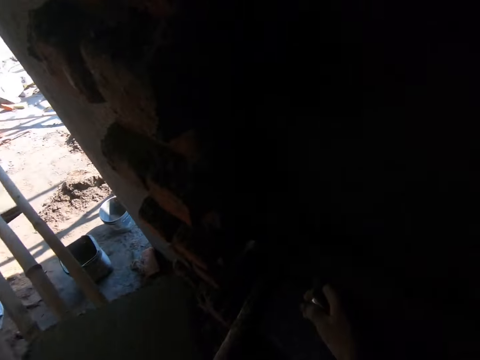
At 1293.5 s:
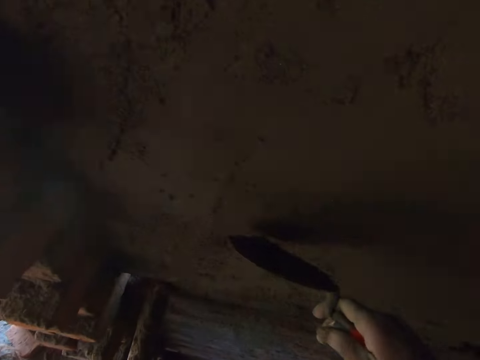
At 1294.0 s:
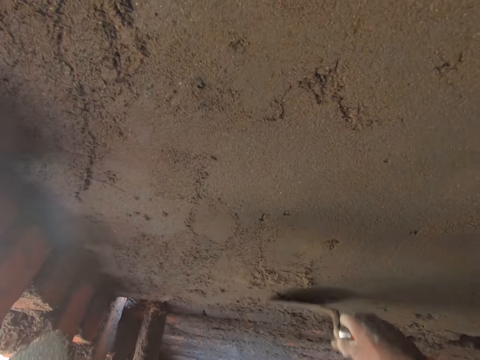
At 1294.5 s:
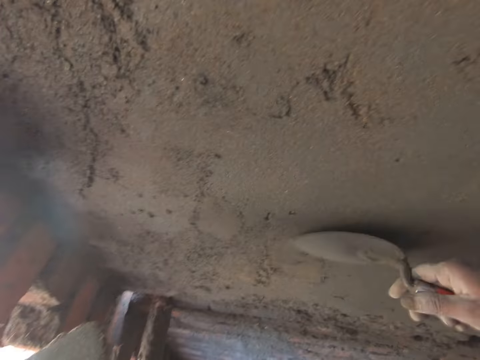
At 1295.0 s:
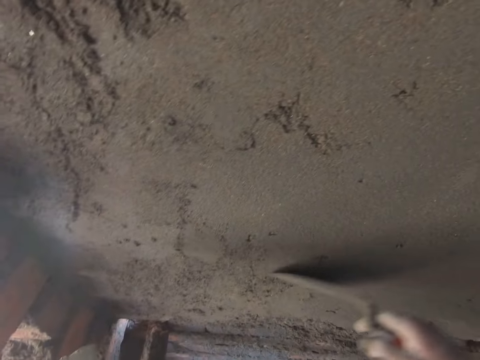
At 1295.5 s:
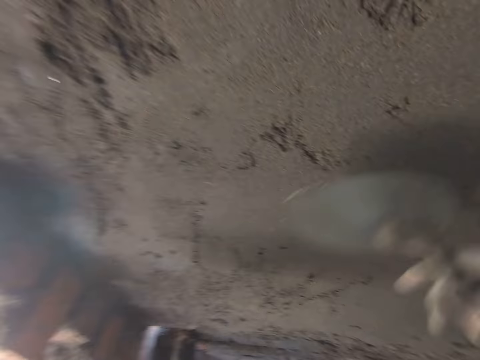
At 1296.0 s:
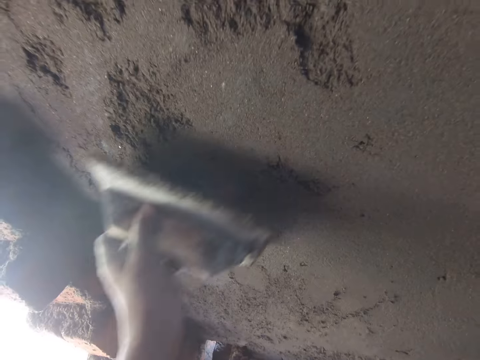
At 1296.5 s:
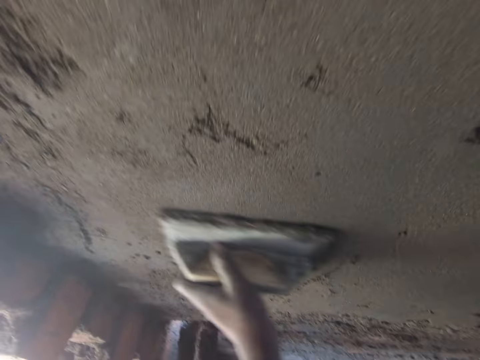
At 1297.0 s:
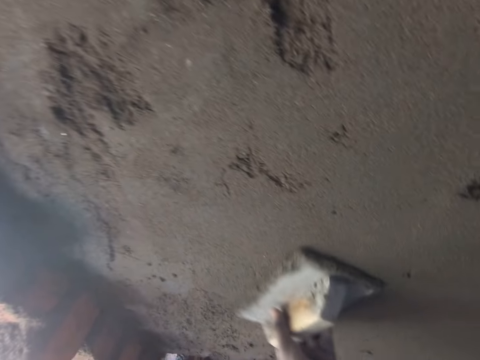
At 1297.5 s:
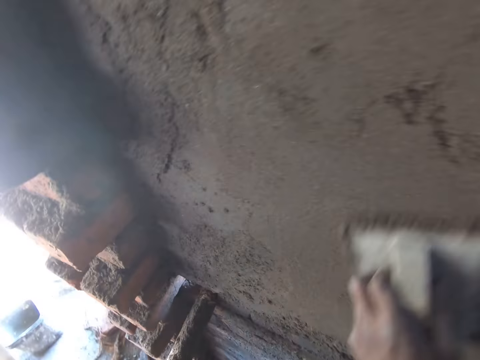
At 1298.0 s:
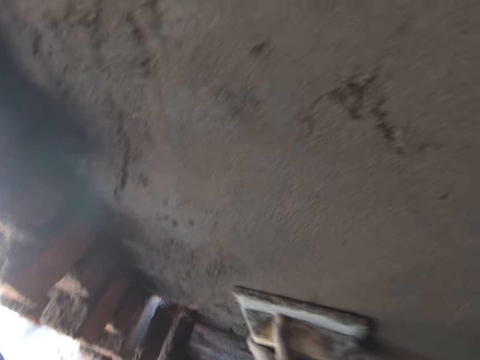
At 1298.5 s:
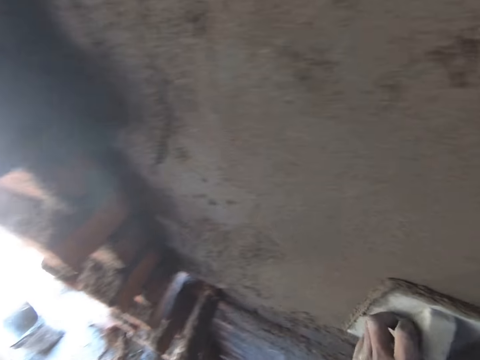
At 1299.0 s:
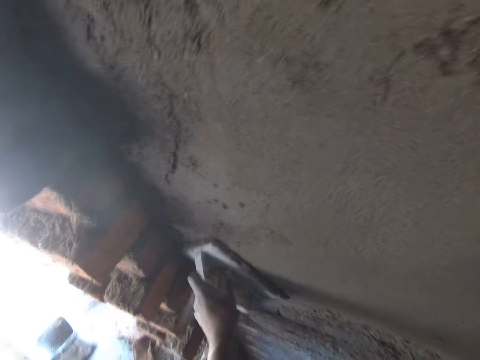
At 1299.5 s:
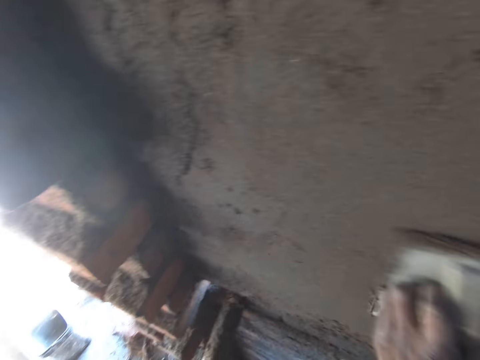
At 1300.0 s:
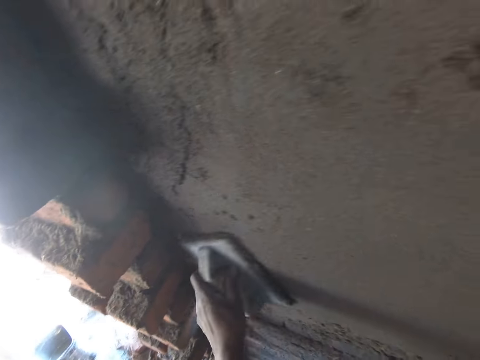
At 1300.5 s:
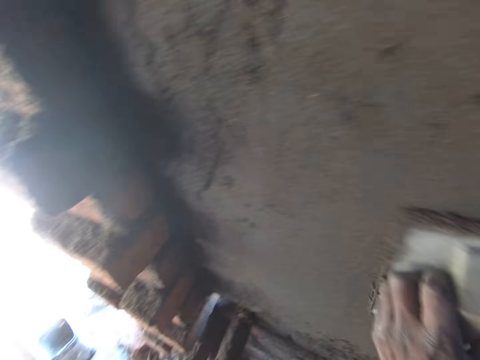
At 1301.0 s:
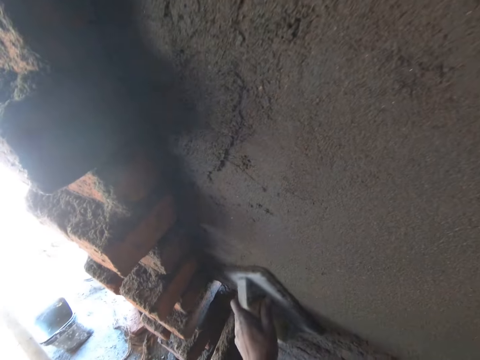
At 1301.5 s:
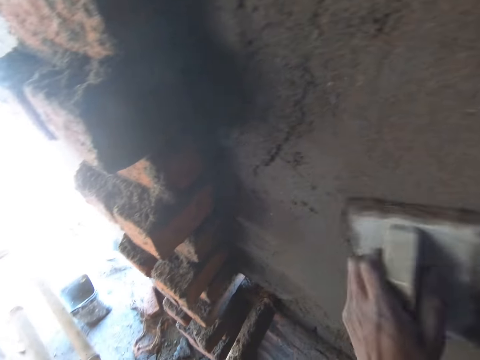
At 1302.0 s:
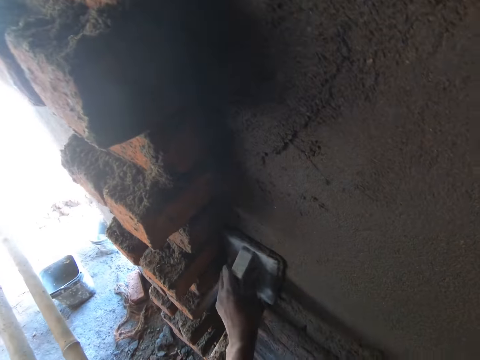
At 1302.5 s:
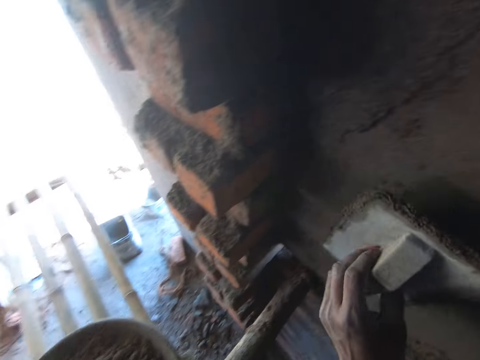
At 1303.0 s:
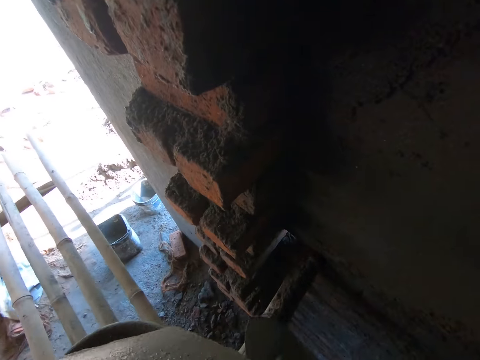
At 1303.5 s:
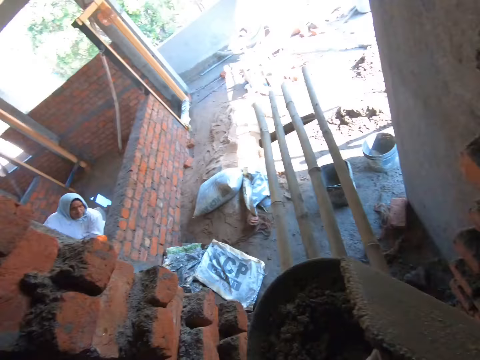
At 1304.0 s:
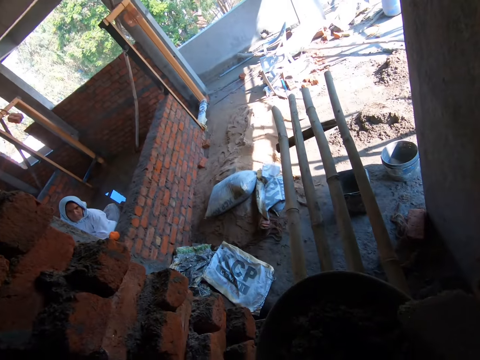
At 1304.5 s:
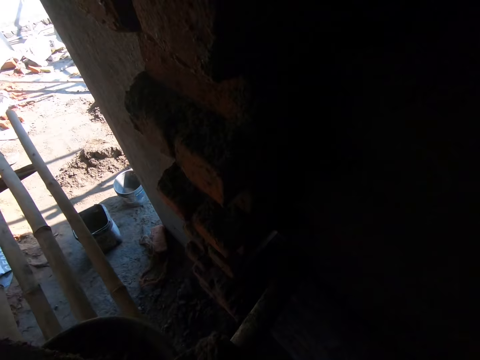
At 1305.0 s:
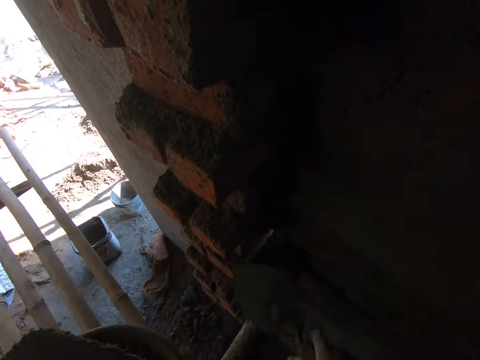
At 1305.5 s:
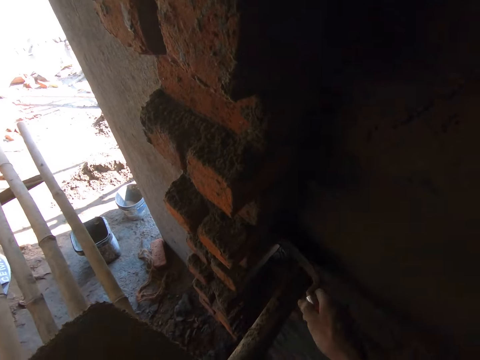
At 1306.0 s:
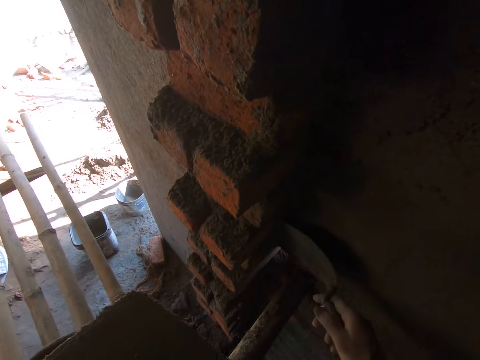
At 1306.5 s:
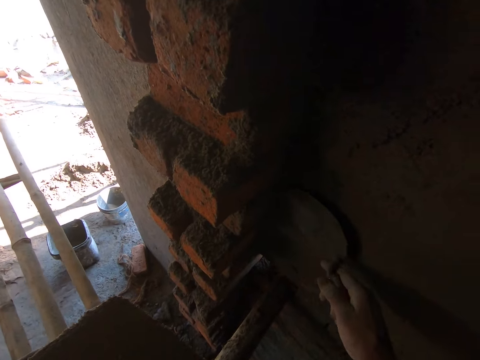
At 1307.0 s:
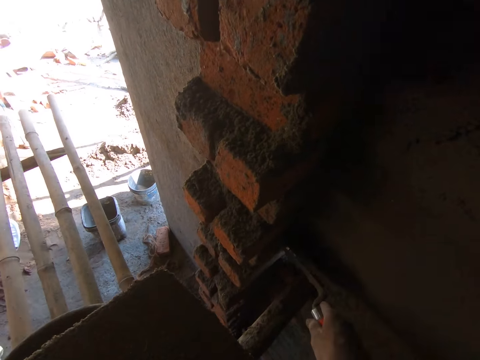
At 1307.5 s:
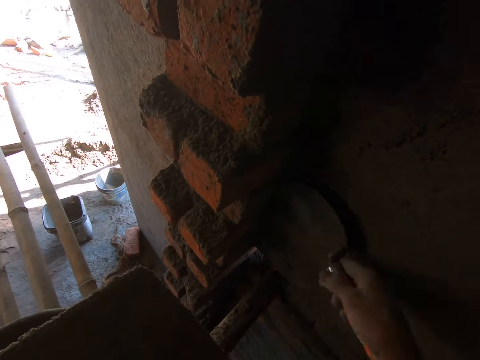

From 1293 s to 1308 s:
The camera wearer smoothens the wall with the wooden float in his left hand. He scoops concrete mix from the bamboo scaffold with the trowel in his right hand. He throws the concrete mix on the wall with the trowel in his right hand. He spreads the concrete mix on the wall with the trowel in his right hand.

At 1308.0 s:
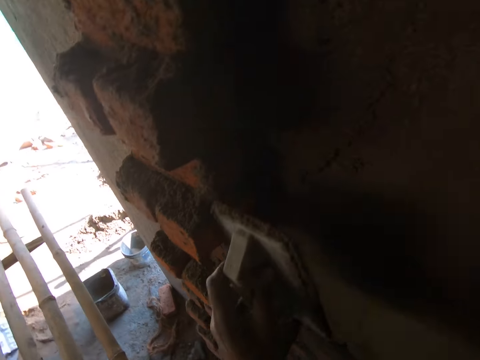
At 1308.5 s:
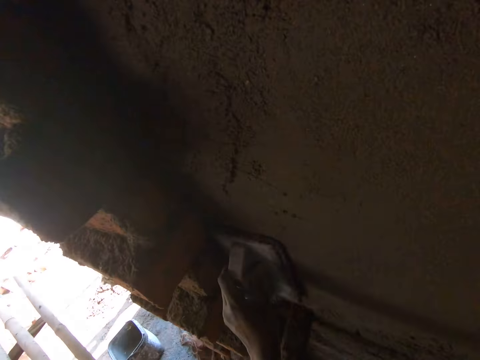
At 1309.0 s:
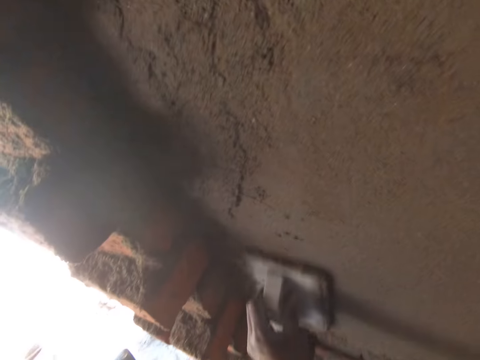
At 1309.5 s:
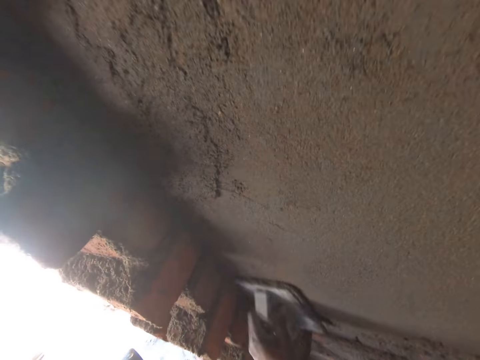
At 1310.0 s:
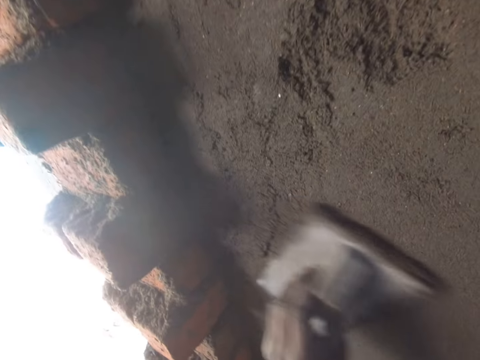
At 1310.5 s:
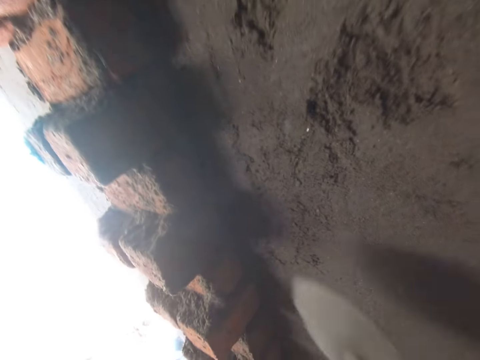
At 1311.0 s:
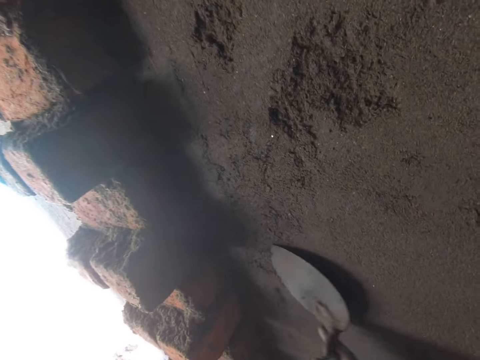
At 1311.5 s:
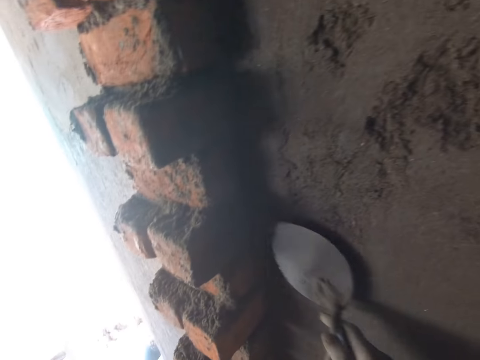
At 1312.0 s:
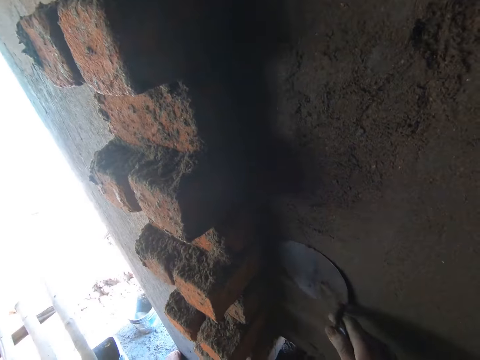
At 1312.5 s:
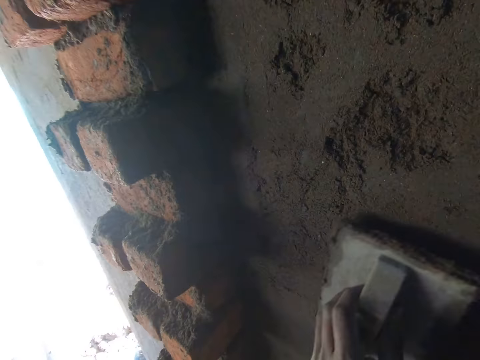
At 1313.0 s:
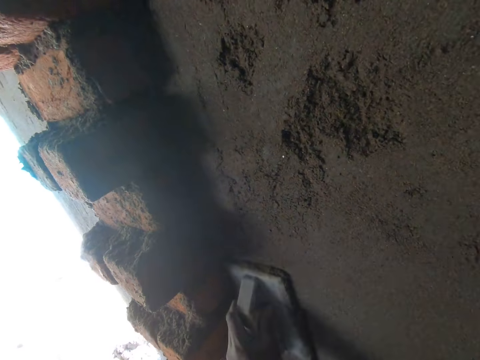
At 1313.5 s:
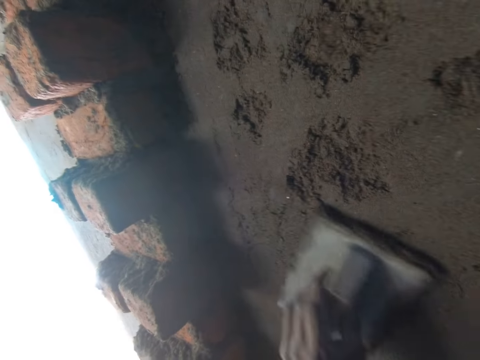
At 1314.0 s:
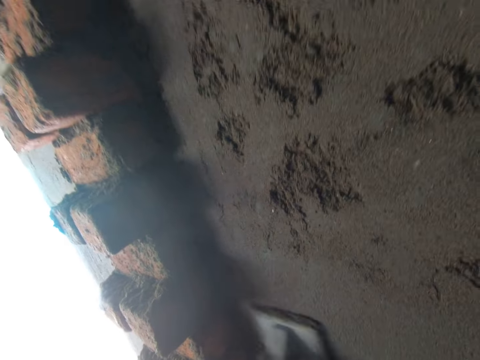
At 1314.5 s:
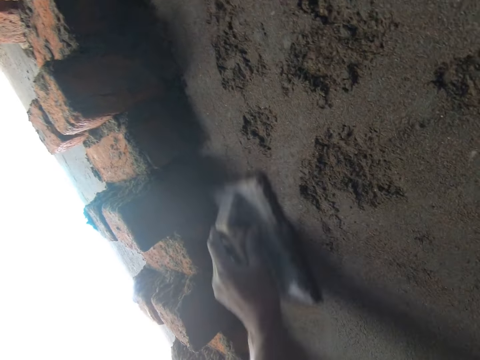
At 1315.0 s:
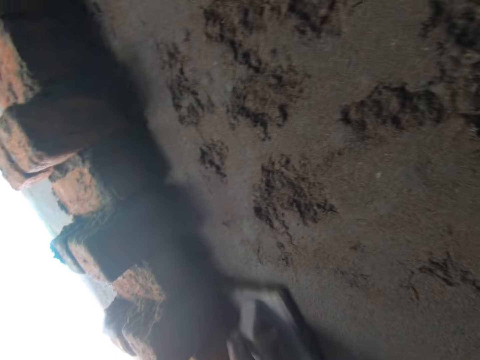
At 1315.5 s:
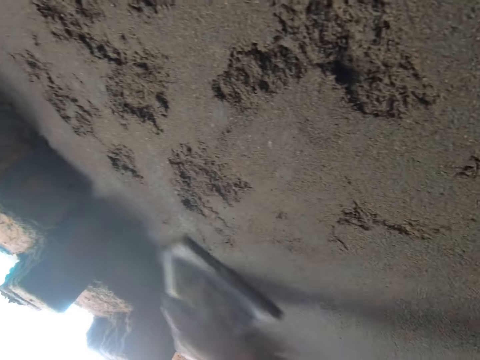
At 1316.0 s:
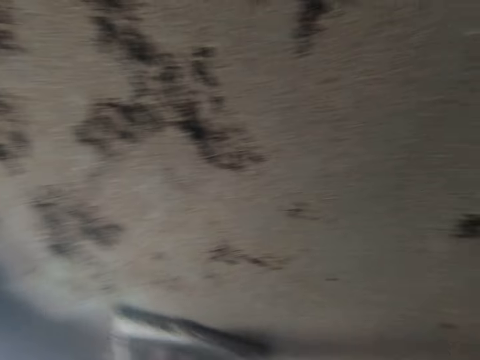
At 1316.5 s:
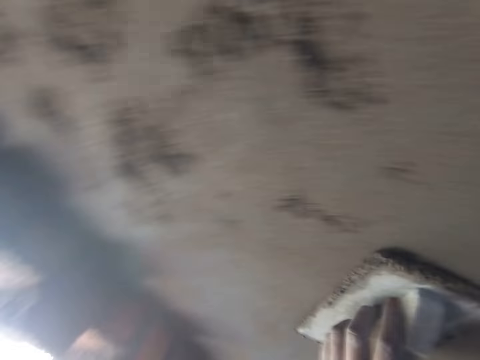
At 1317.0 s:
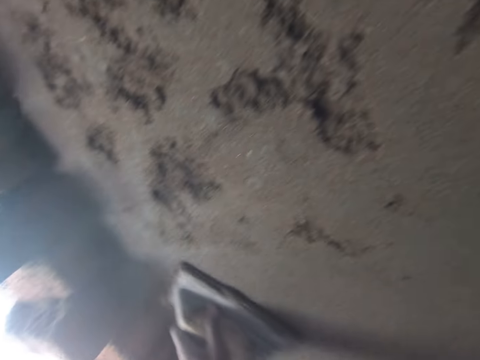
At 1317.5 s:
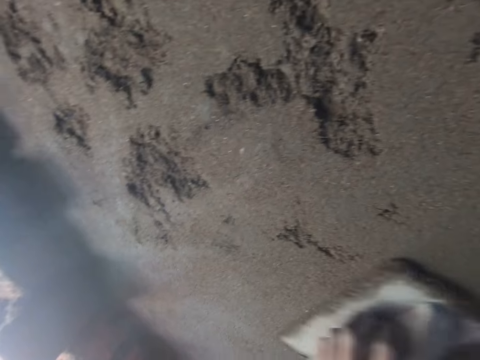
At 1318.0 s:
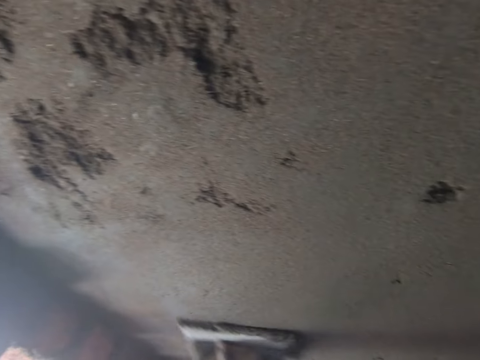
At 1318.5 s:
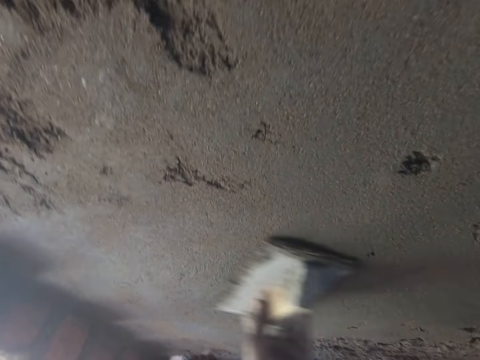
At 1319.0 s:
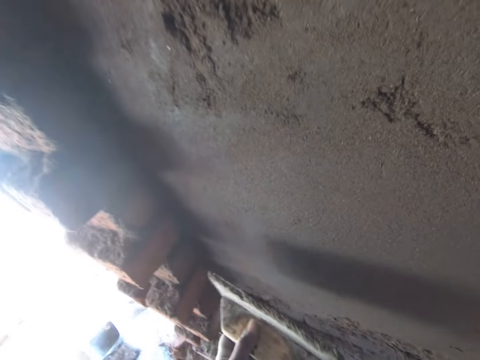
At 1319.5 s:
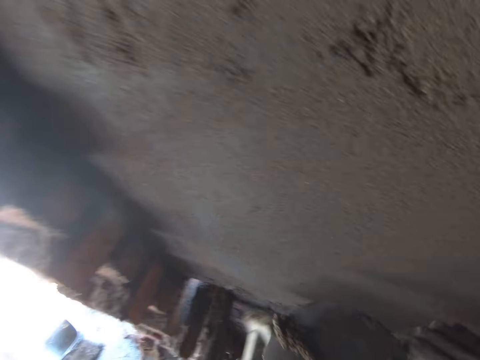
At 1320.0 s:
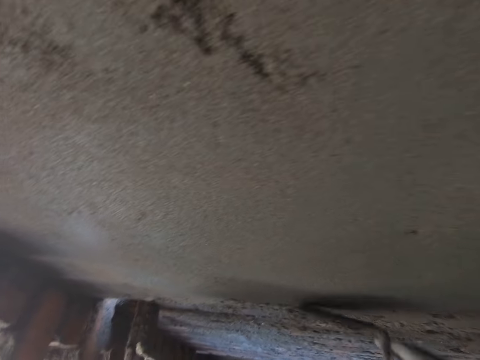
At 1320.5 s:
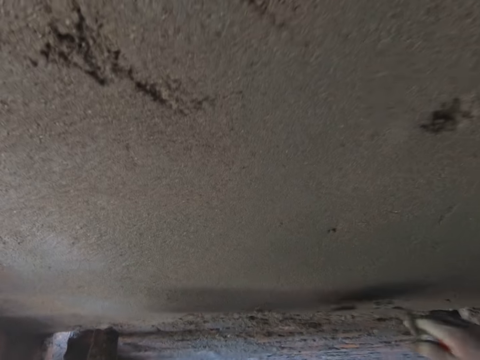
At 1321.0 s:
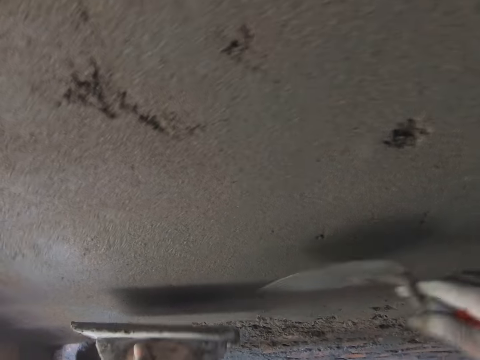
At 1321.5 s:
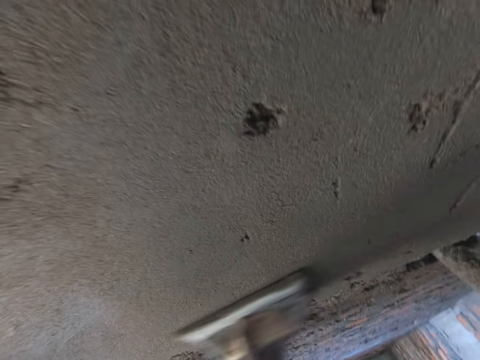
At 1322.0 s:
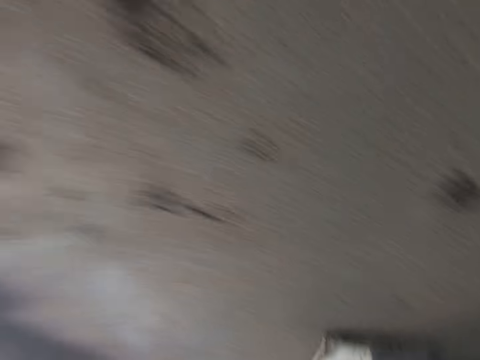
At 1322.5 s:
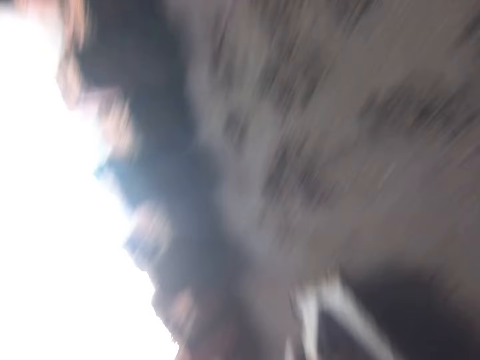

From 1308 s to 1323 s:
The camera wearer smoothens the wall with the wooden float in his left hand. He spreads the concrete mix on the wall with the trowel in his right hand. He smoothens the wall with the wooden float in his left hand. He scoops the concrete mix from the wooden float with the trowel in his right hand. He spreads the concrete mix on the wall with the trowel in his right hand. He smoothens the wall with the wooden float in his left hand.
